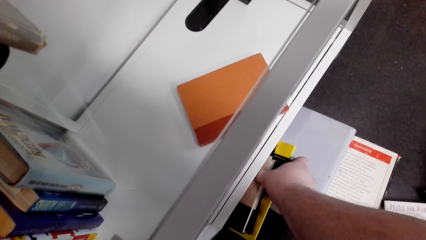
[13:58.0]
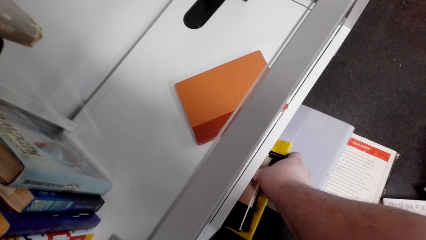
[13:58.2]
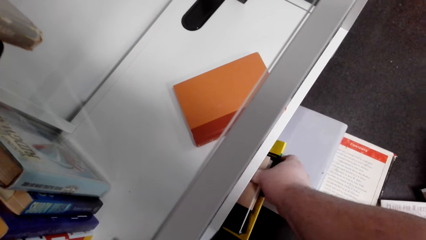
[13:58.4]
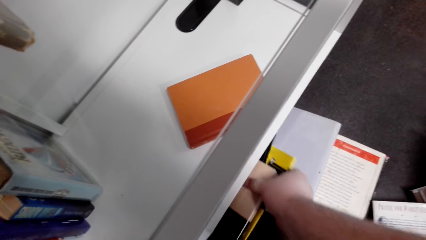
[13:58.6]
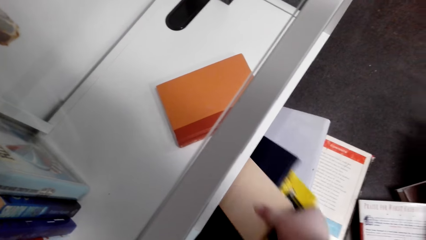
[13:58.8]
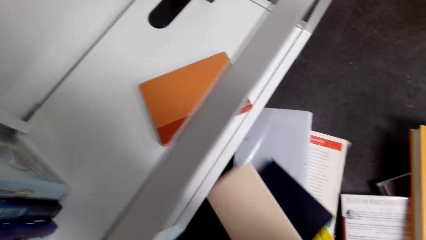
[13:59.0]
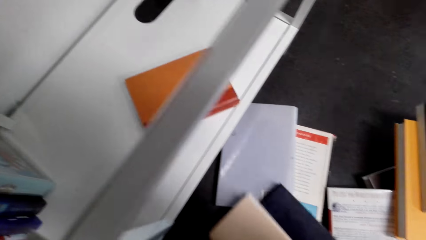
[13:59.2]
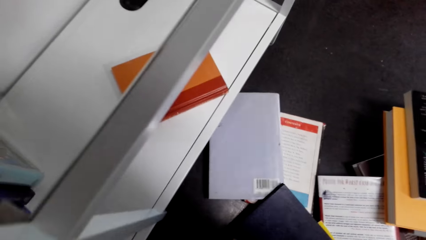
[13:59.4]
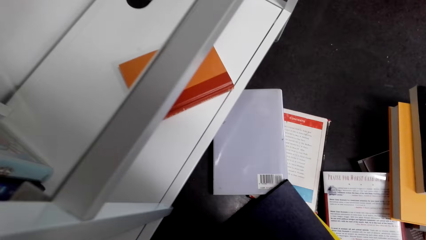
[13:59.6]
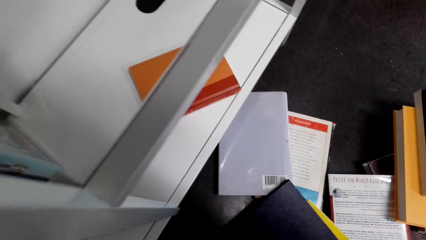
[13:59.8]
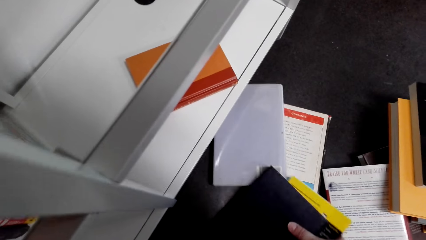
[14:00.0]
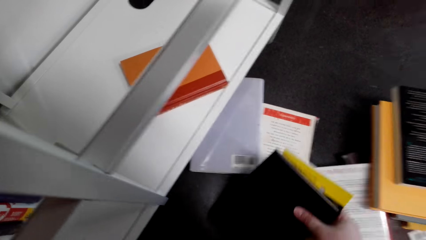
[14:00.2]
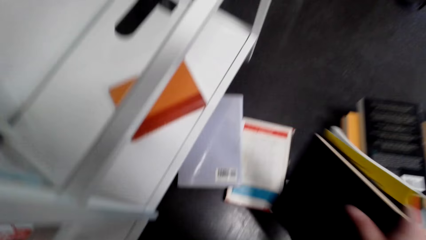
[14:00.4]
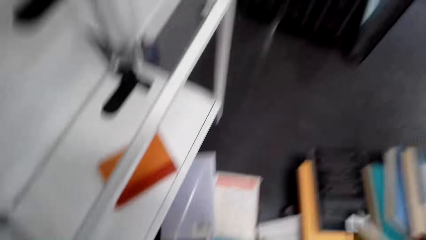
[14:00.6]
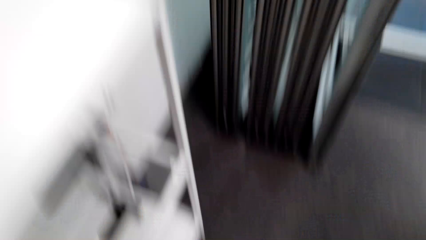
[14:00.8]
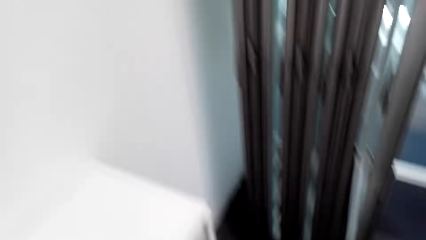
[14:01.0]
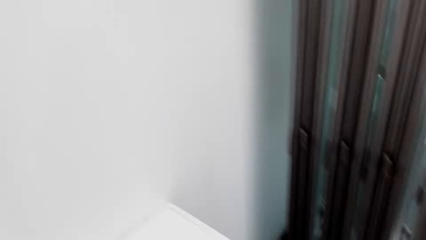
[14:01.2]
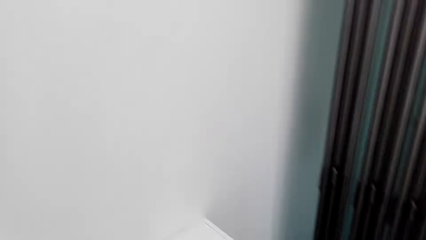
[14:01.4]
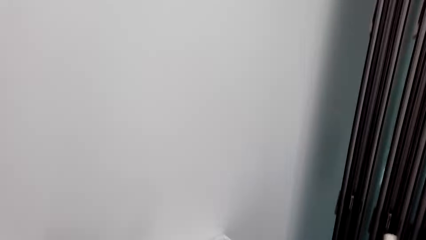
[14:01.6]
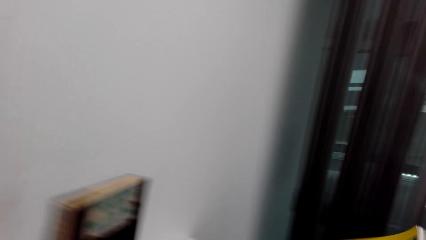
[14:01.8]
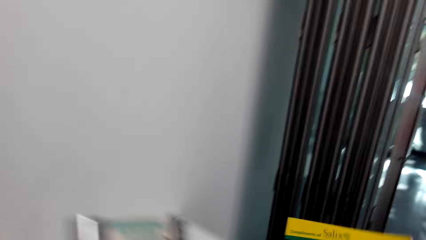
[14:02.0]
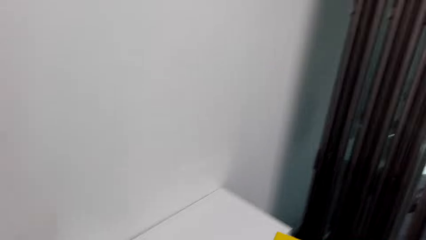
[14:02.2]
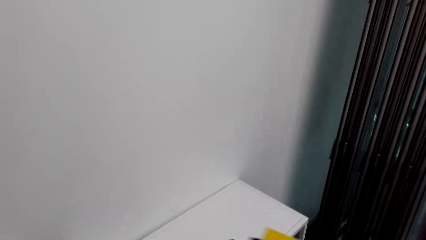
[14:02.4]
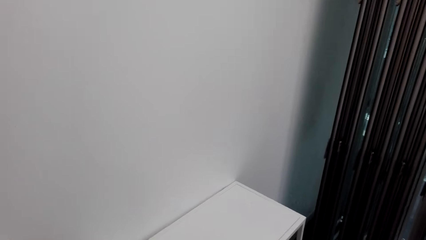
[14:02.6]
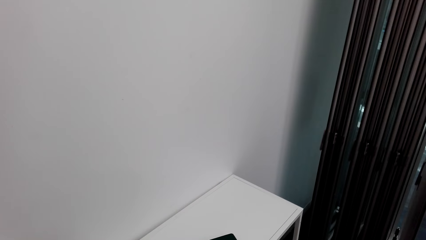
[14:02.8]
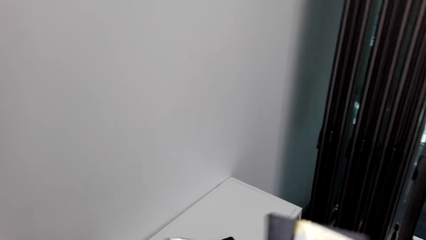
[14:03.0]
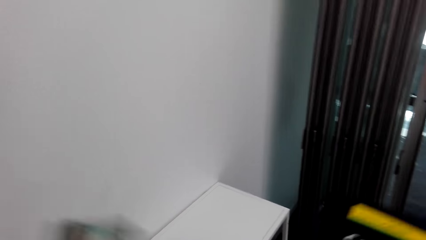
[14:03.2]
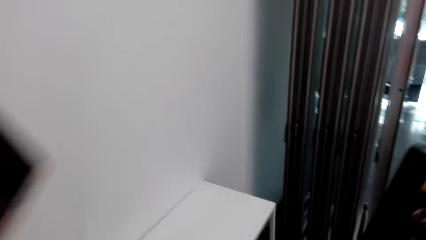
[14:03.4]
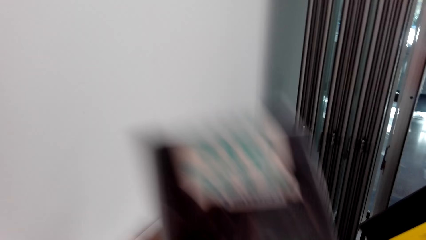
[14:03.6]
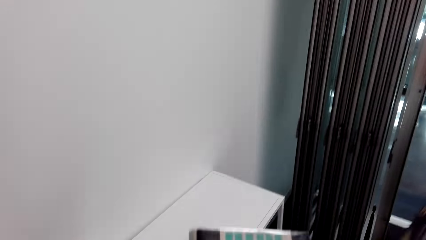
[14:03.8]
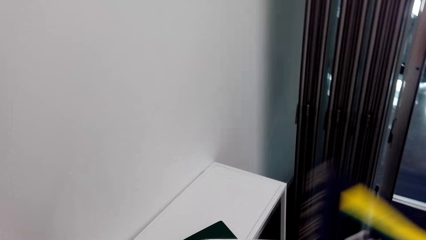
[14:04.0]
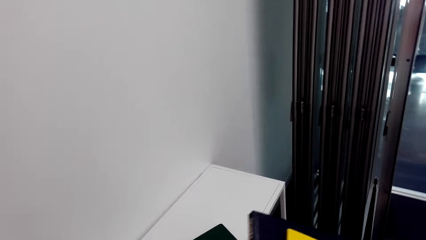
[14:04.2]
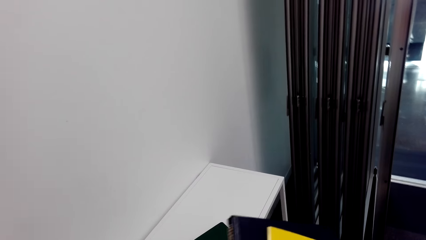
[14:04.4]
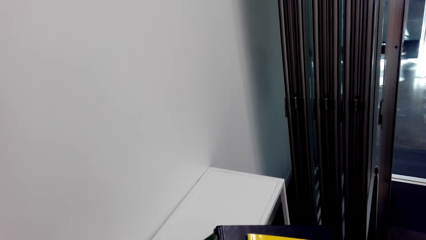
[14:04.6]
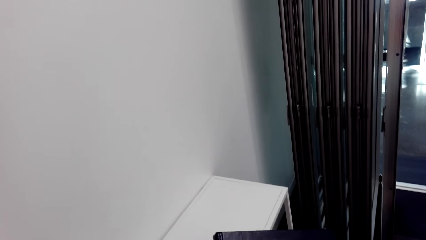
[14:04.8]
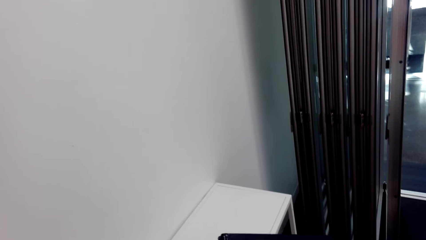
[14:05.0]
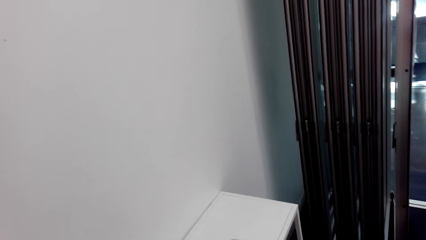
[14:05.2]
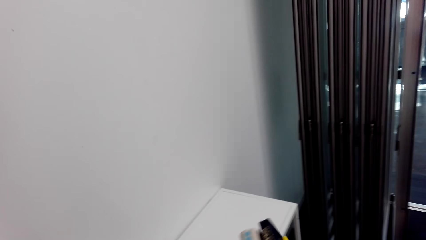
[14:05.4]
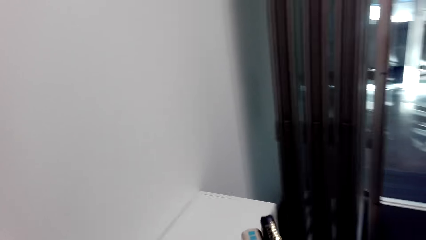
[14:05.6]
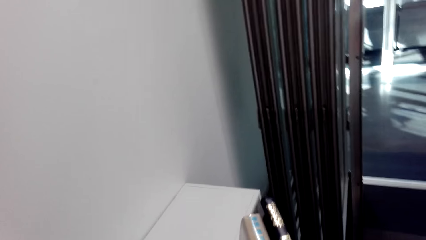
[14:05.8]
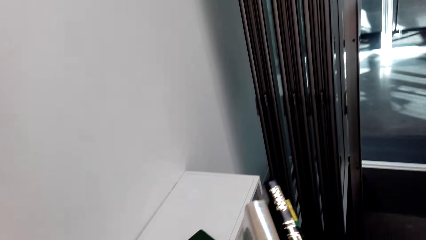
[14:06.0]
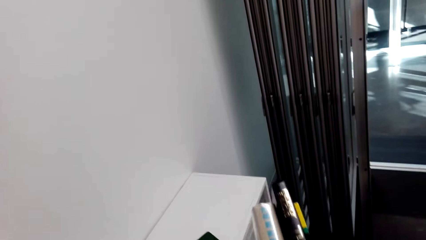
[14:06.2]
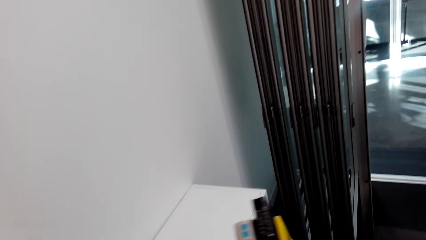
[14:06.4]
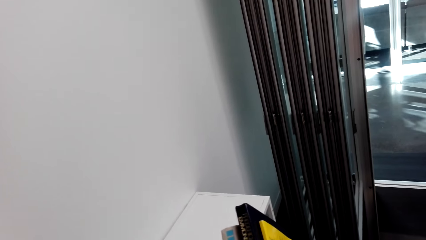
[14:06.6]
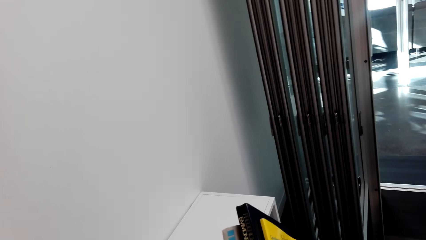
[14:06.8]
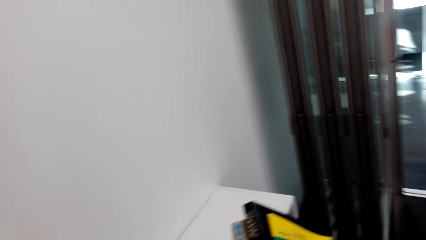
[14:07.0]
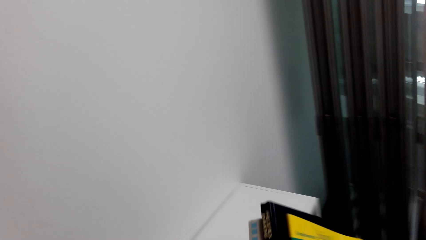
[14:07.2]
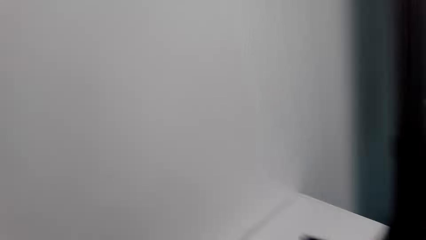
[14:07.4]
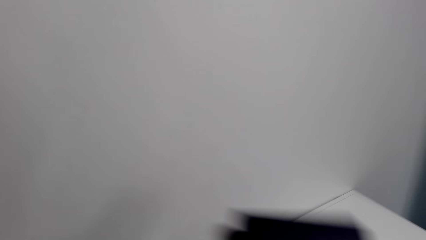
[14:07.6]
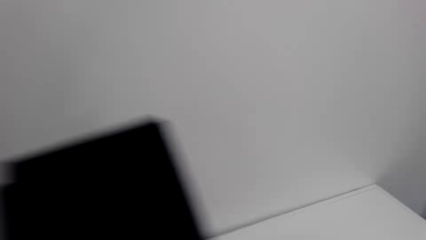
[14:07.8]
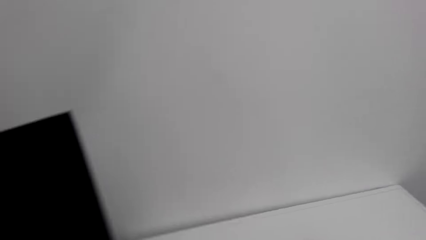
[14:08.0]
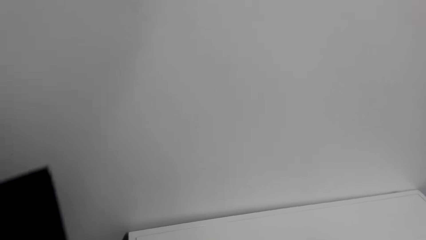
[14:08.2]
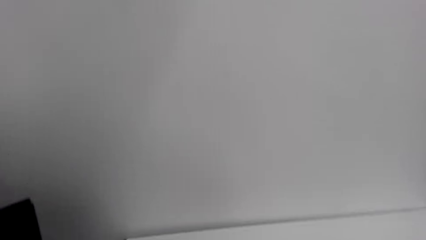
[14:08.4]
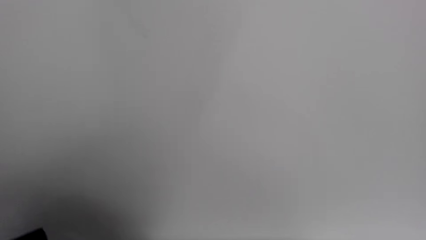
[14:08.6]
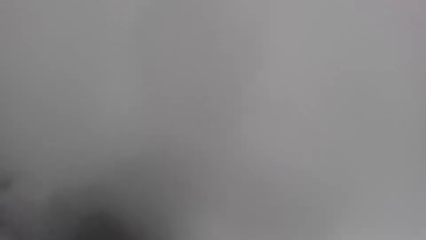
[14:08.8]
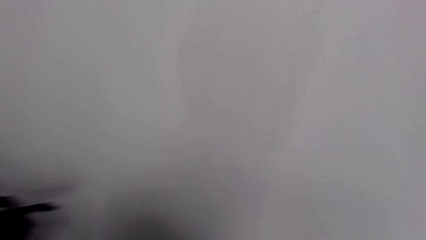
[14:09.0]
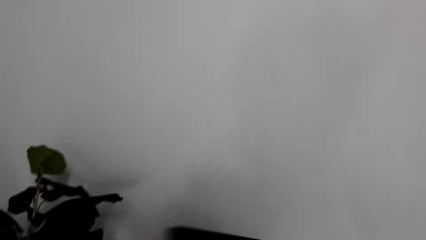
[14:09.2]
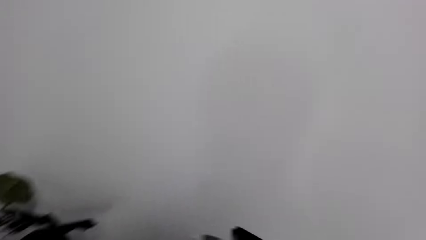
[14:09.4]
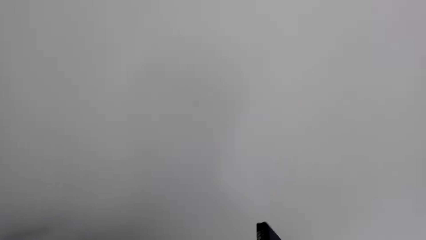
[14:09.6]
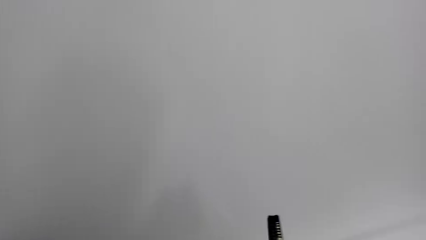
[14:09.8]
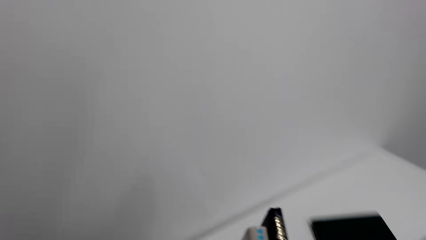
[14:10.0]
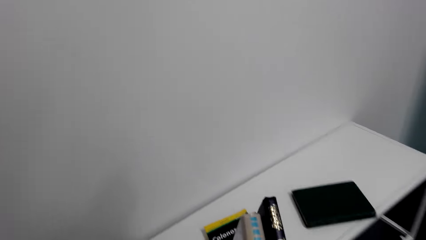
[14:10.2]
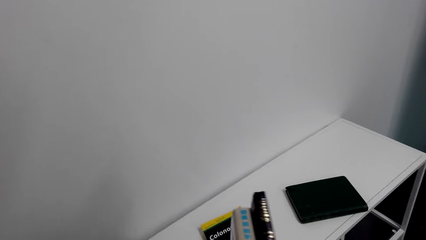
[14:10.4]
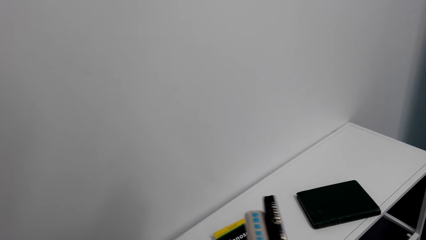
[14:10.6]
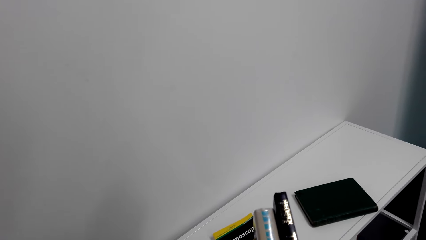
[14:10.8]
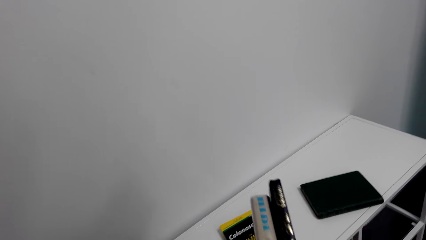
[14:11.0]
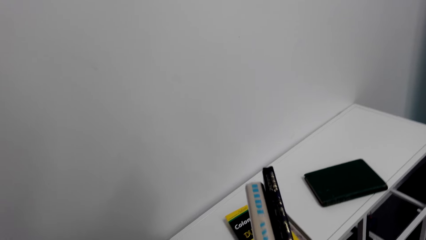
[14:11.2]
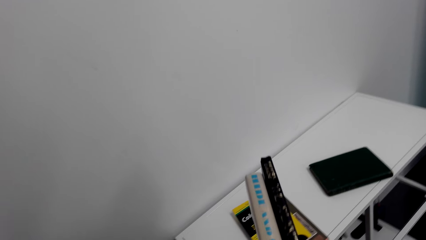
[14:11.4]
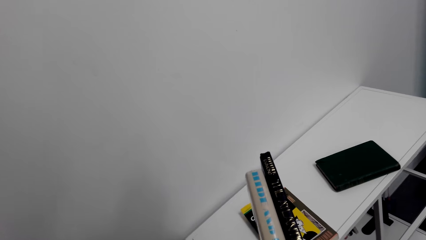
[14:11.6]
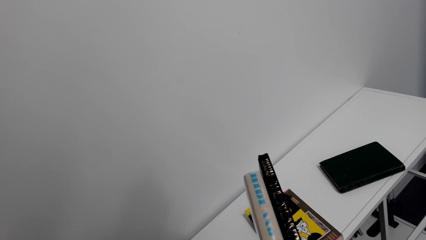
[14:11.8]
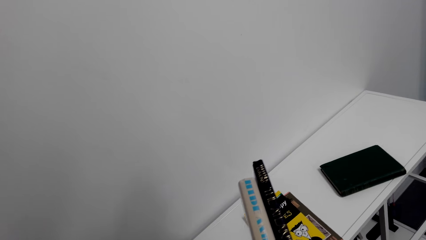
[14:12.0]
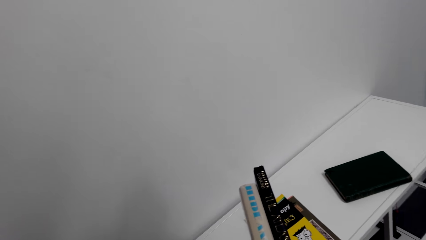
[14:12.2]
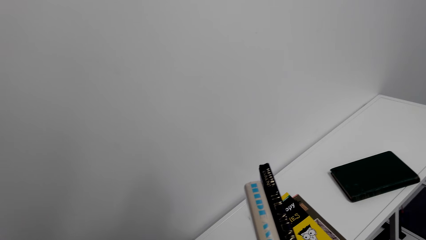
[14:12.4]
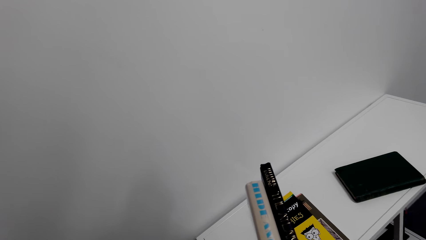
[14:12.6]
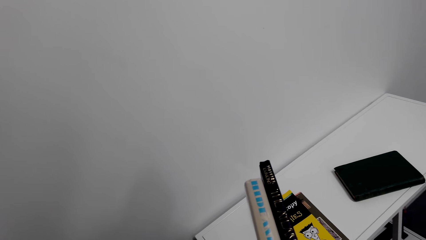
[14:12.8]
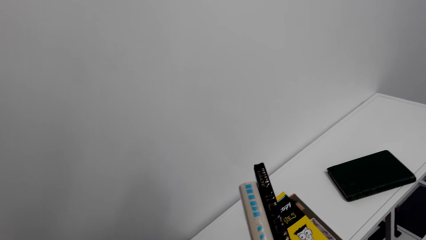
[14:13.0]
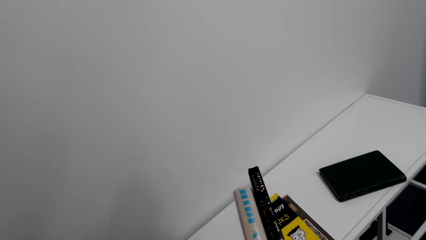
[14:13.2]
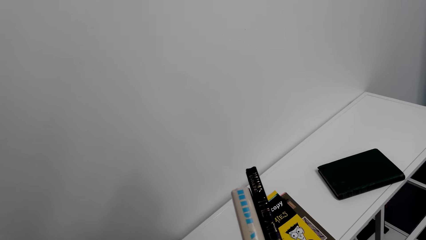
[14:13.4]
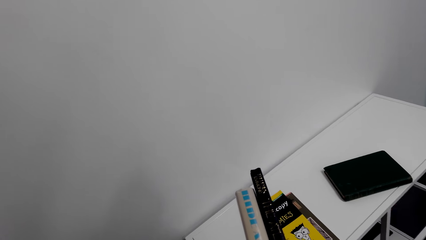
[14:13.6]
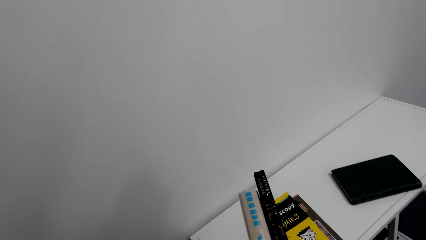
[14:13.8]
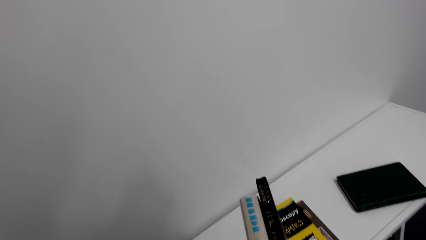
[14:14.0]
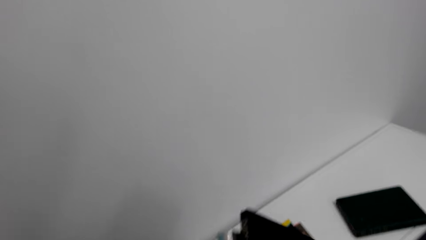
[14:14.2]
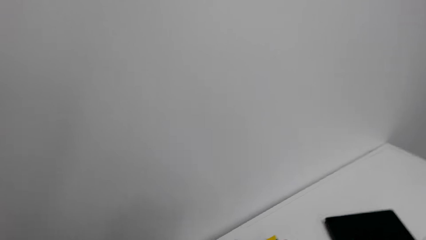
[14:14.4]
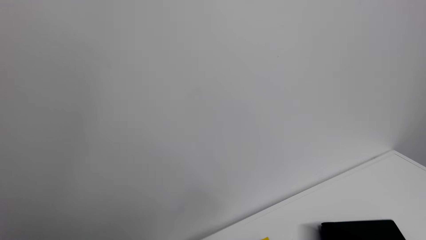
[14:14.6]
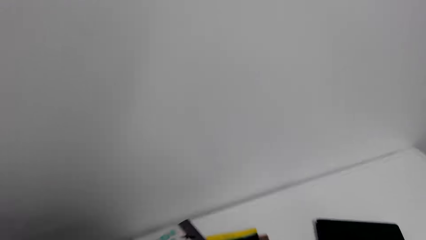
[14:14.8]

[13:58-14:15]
The camera wearer sorts the books. He holds books on his hands. He looks at the books on his hand. He whispers in the room.
